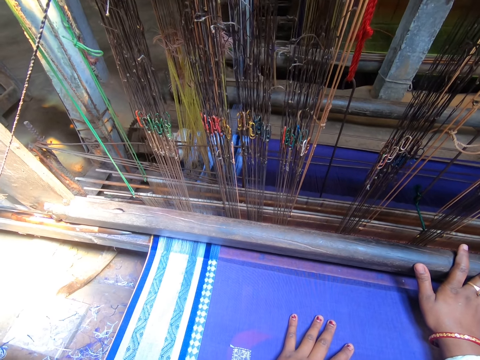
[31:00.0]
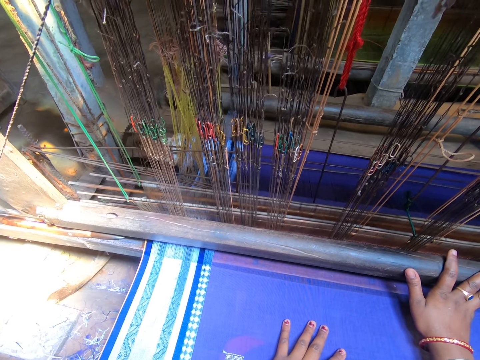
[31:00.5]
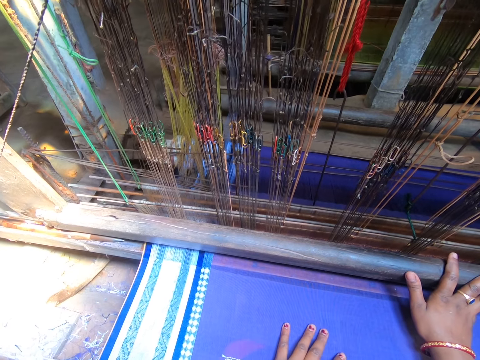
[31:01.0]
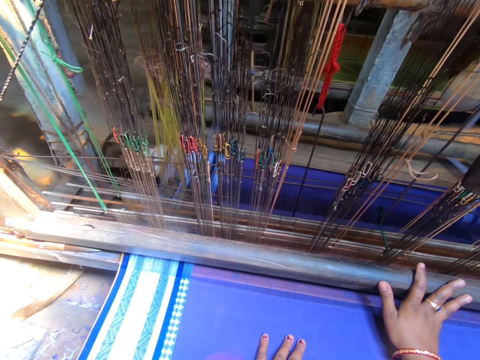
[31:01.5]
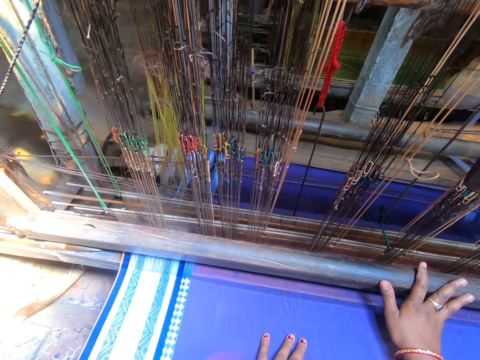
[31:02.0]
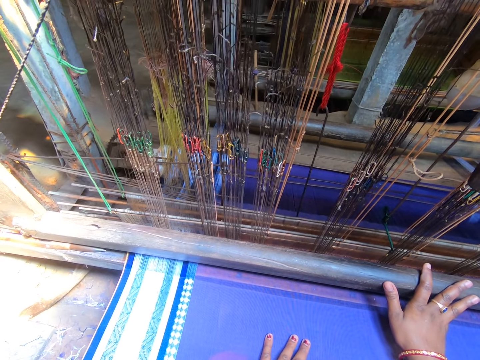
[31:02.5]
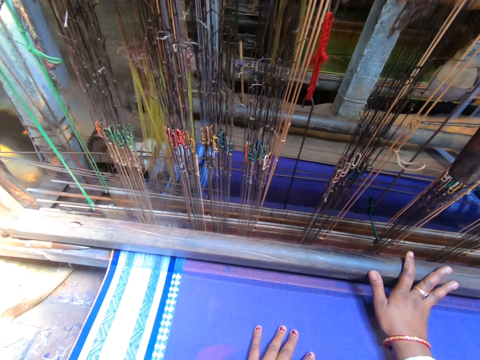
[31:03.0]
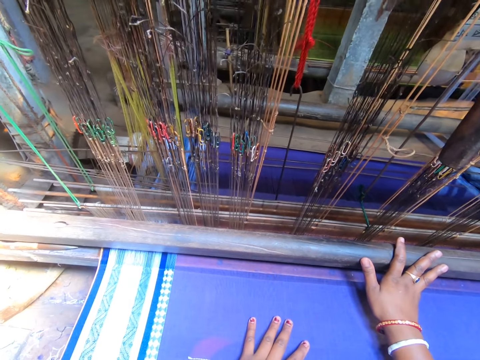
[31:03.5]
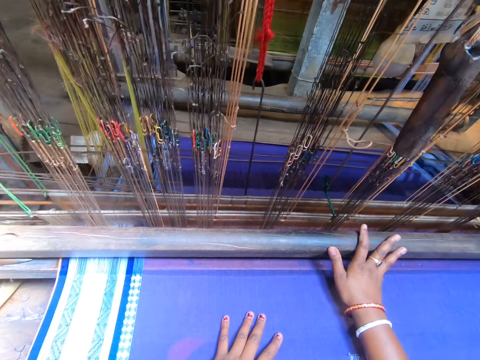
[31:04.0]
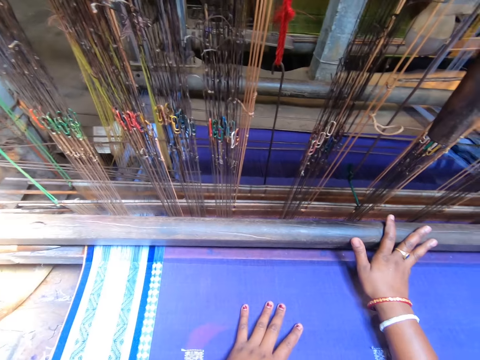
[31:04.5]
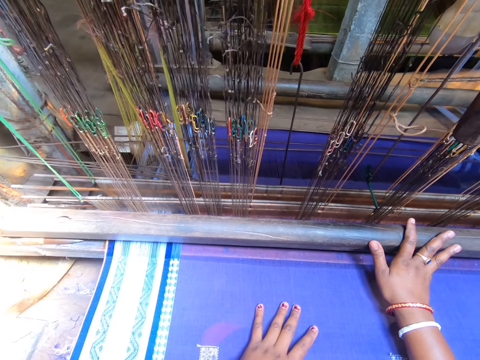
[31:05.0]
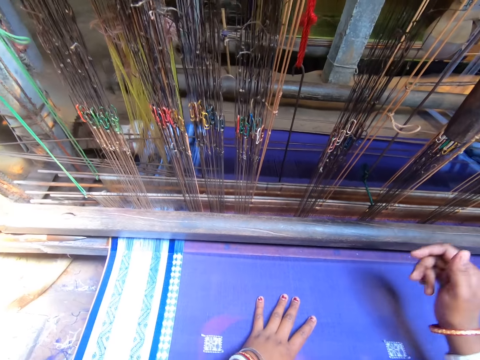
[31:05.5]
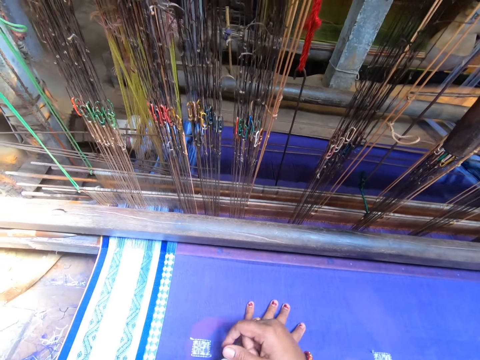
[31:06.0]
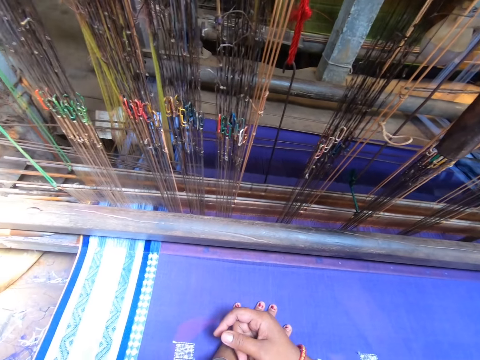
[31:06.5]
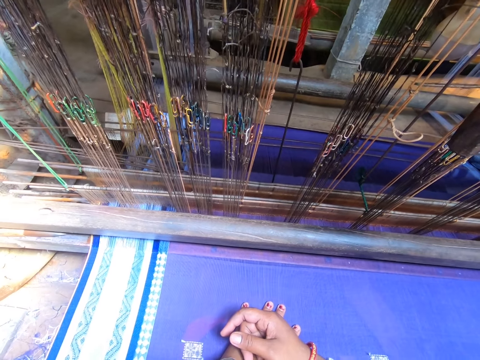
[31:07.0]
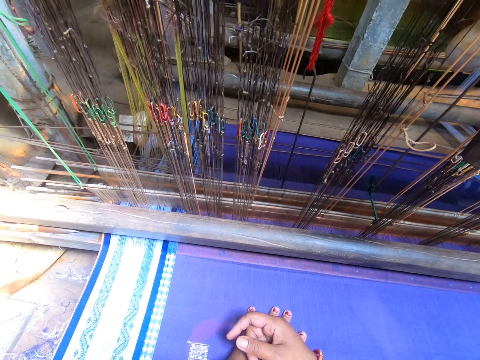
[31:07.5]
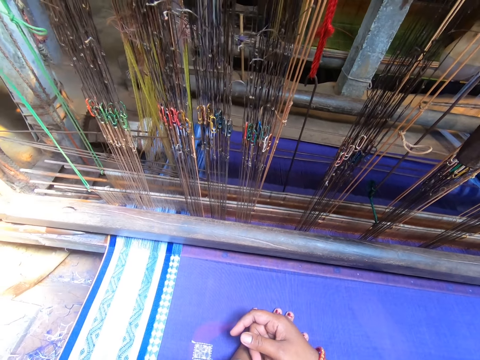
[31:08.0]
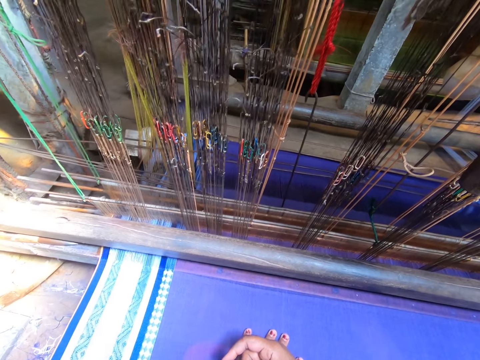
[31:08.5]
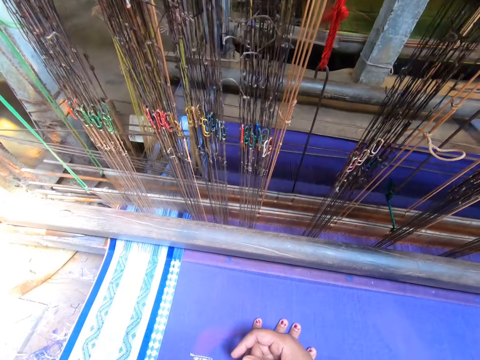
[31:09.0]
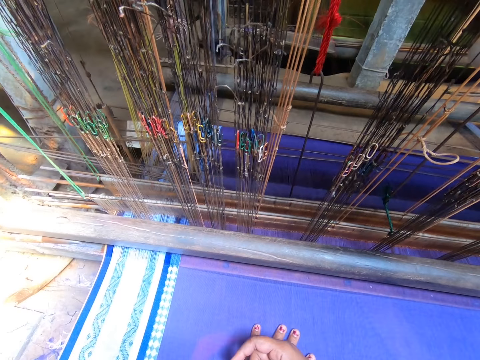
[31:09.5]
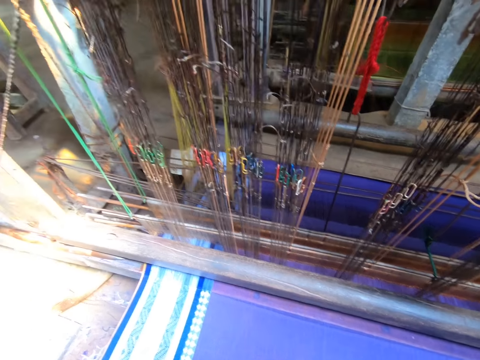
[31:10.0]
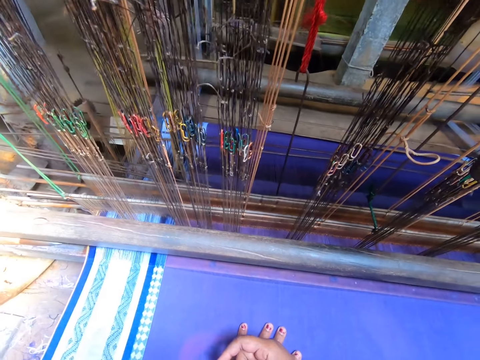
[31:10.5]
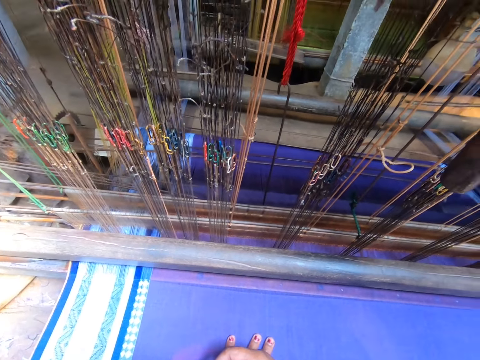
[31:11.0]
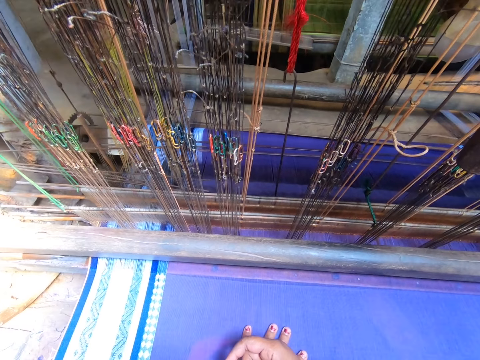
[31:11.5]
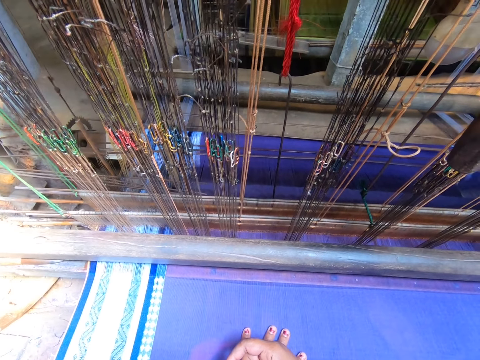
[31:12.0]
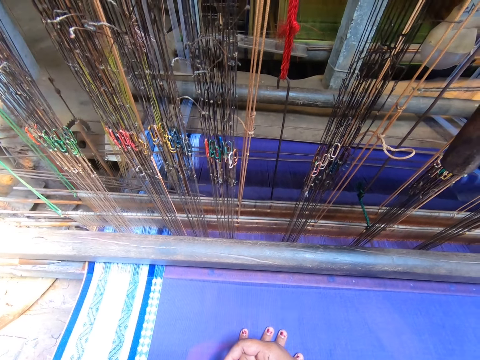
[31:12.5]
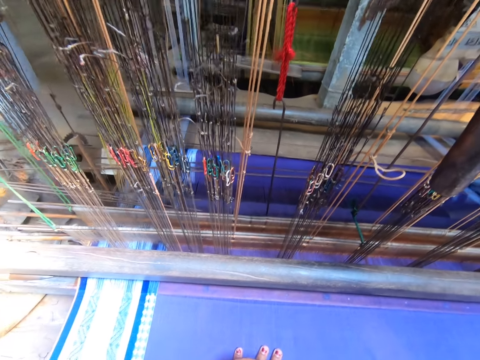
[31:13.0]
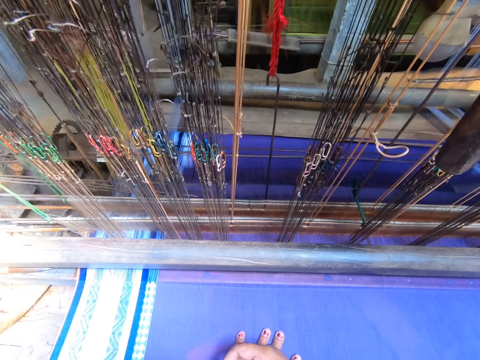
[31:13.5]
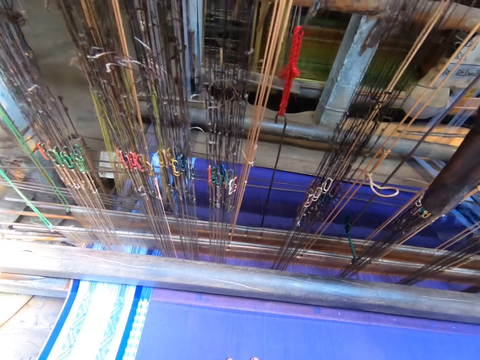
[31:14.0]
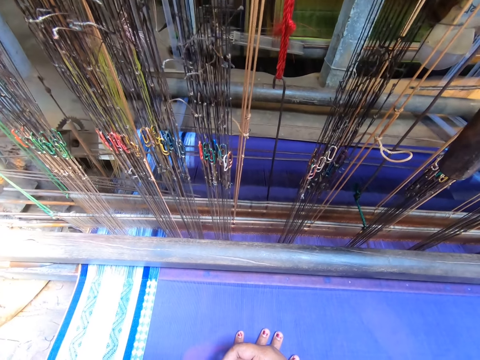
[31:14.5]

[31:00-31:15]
The camera wearer removes the hand from the bottom loom bar. They place the hands on the garment. They stare at the loom machine.

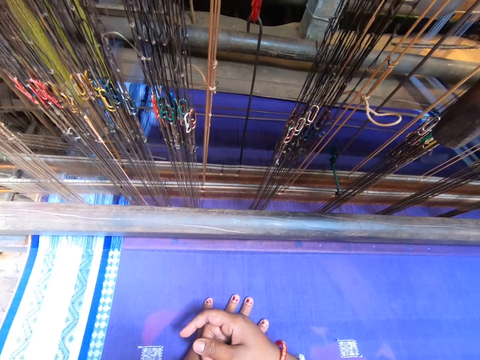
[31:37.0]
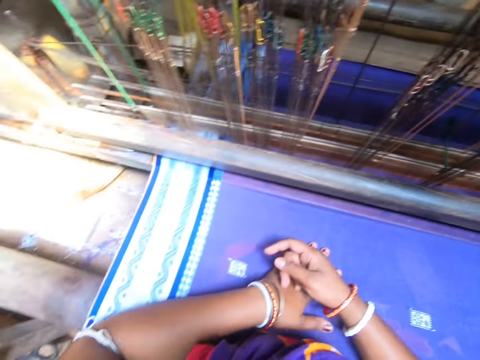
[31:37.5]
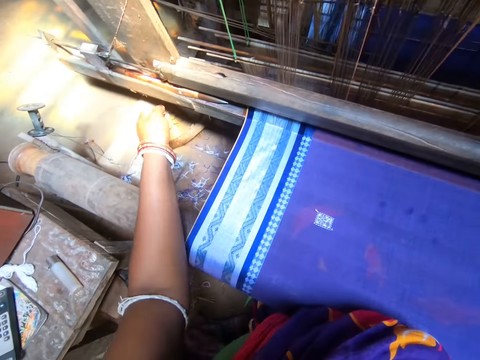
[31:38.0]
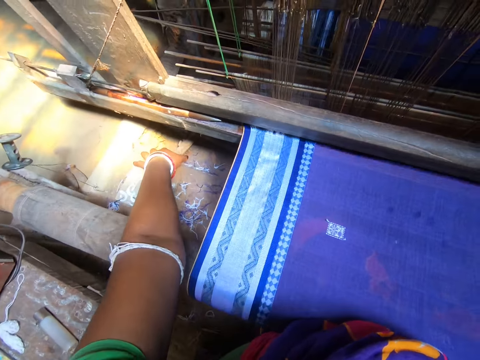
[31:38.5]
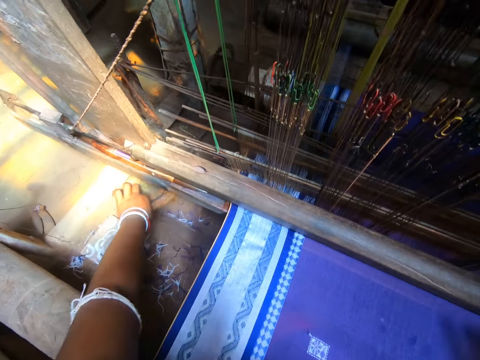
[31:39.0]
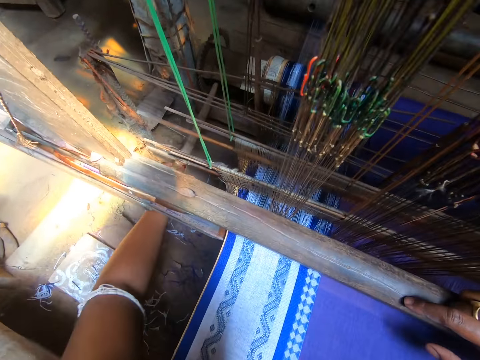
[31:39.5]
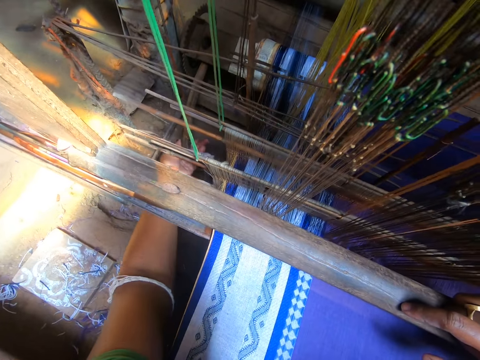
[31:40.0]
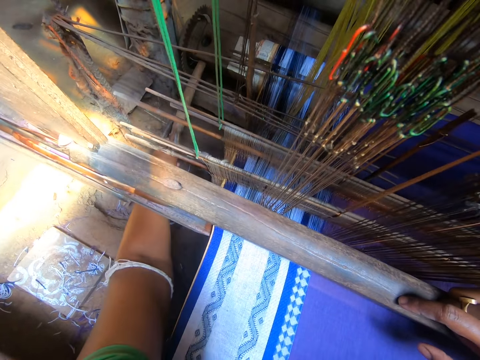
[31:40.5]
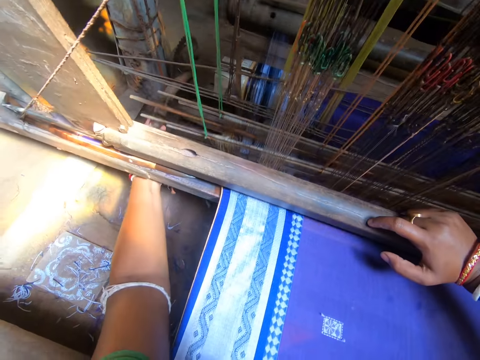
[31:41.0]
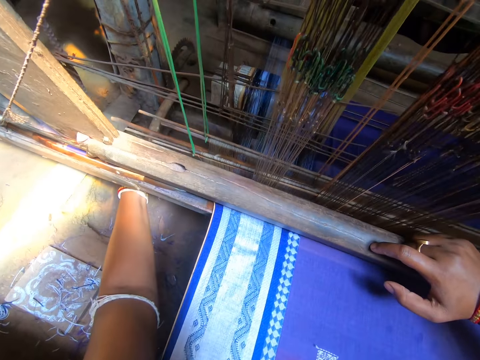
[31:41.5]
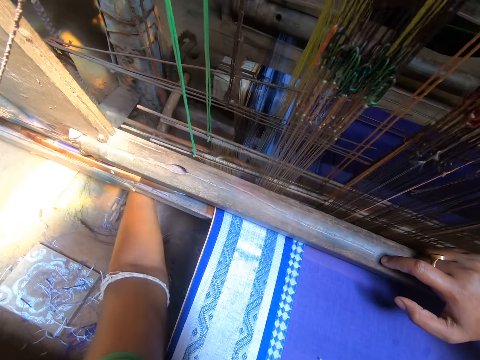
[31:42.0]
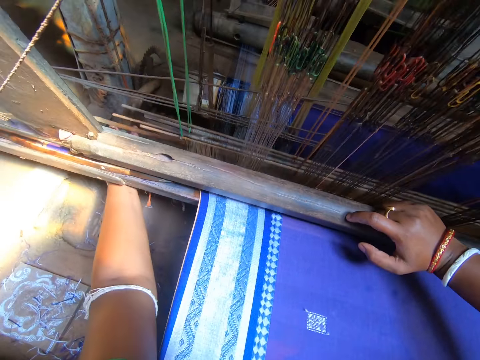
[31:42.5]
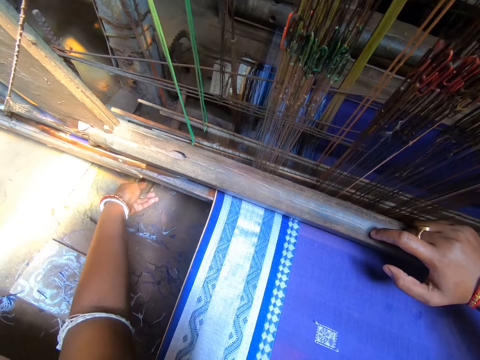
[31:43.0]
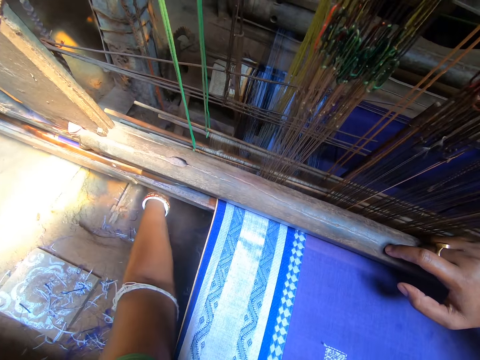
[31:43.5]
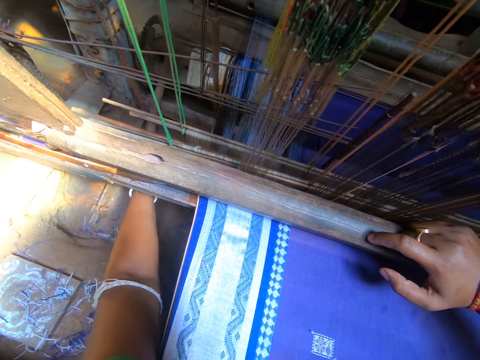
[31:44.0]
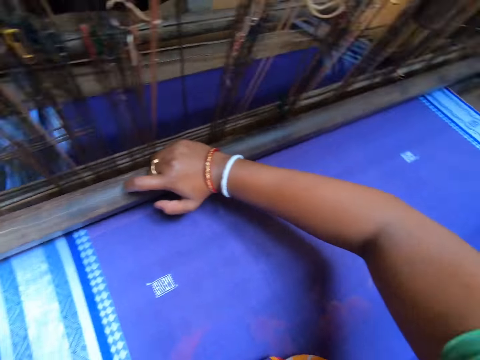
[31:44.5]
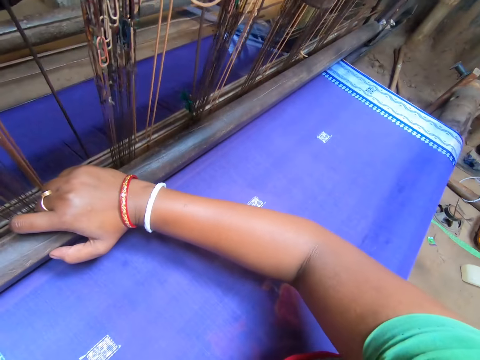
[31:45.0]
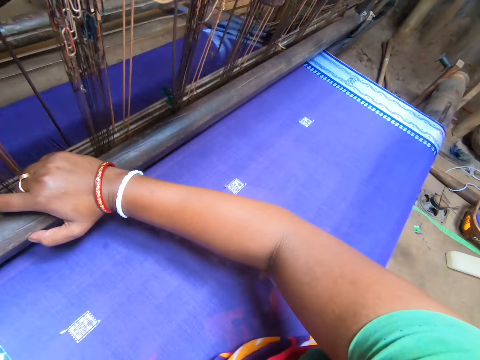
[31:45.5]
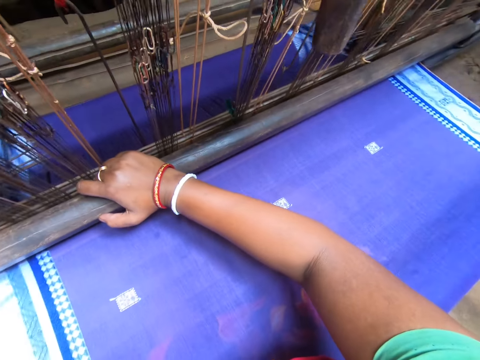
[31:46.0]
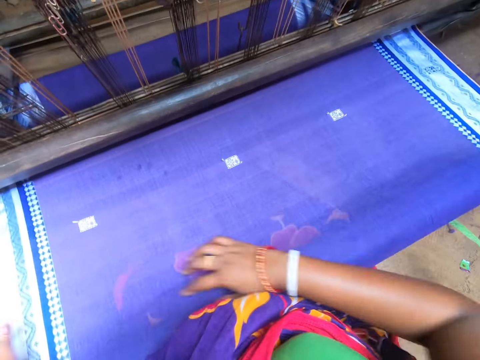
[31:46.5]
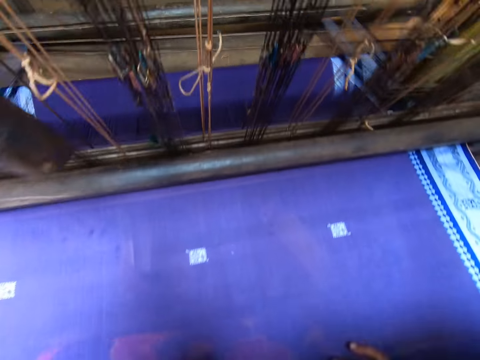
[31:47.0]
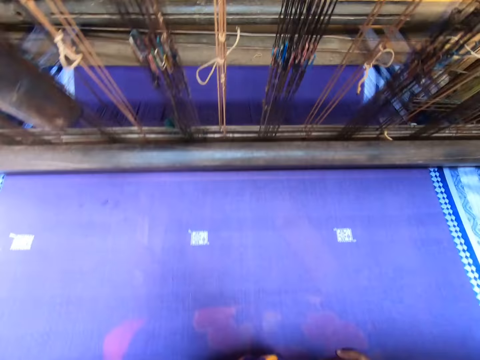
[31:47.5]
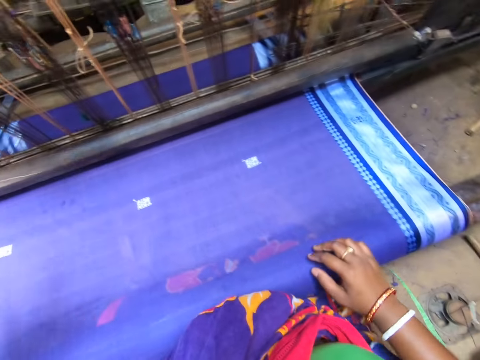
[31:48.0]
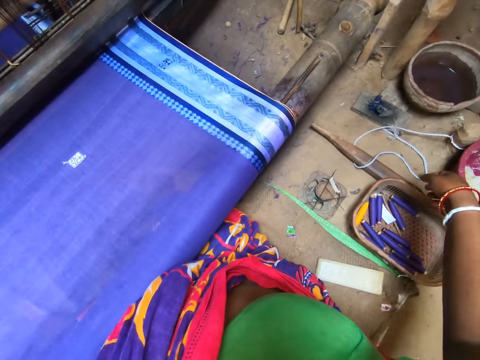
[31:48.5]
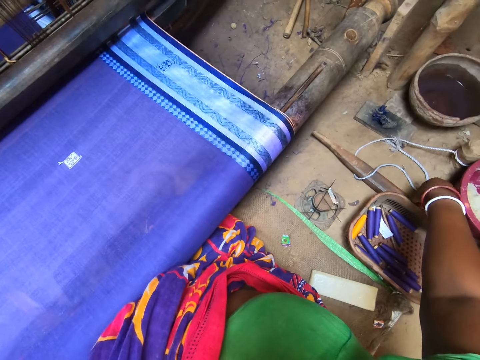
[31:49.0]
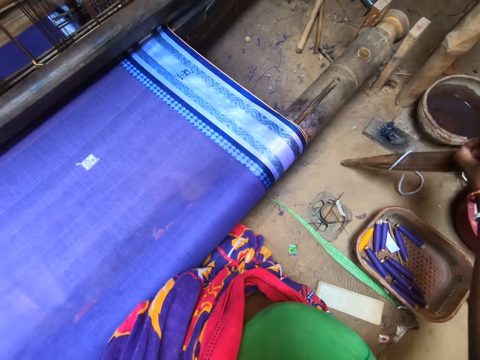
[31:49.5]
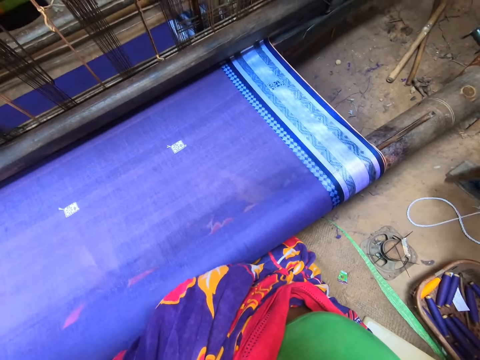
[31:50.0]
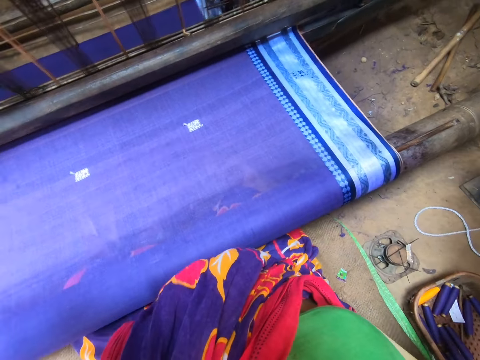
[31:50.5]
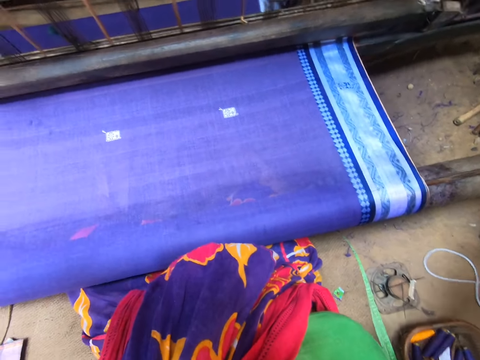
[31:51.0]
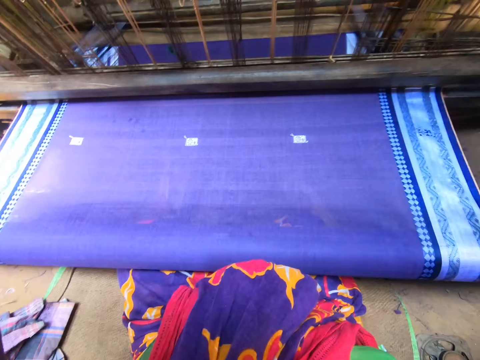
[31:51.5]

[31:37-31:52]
The camera wearer picks a stick from the floor with her left hand. She inserts the stick into a loom beam. She holds the bottom loom bar. She adjusts the loom beam with the stick in her left hand. She looks around the house. She picks a stick from the ground with her right hand.
